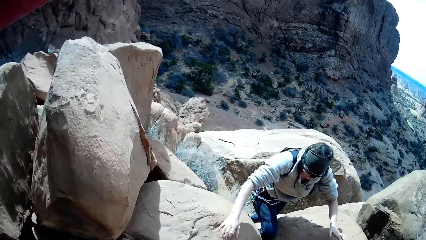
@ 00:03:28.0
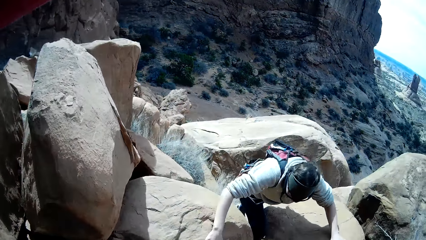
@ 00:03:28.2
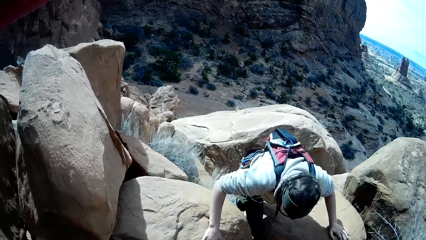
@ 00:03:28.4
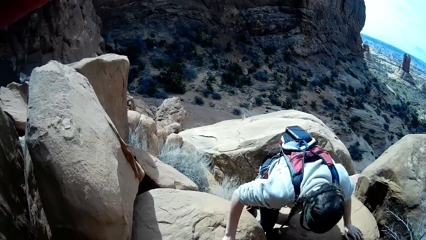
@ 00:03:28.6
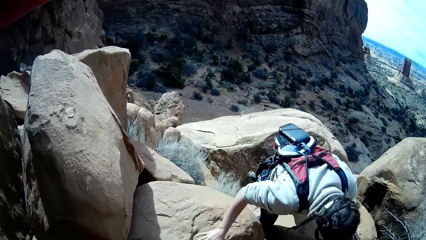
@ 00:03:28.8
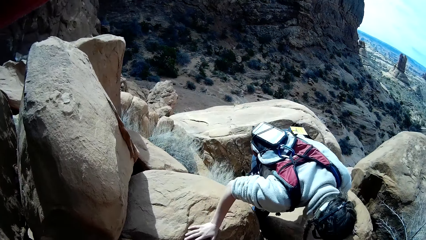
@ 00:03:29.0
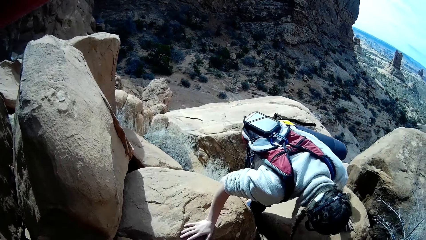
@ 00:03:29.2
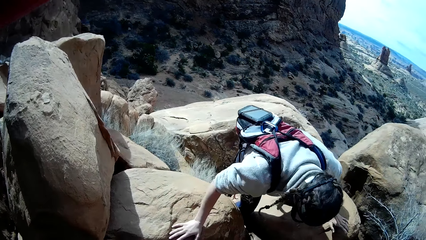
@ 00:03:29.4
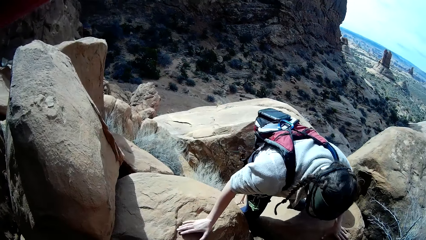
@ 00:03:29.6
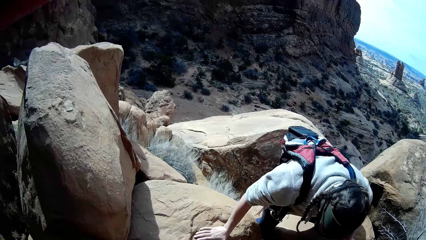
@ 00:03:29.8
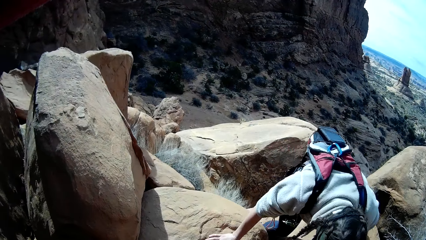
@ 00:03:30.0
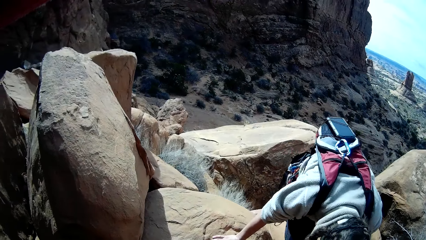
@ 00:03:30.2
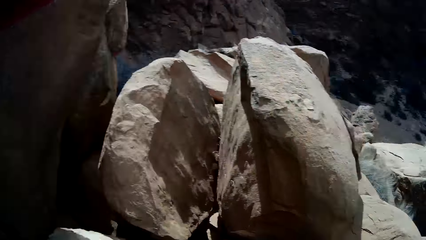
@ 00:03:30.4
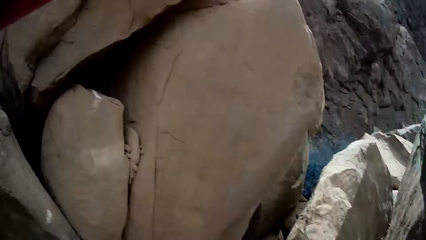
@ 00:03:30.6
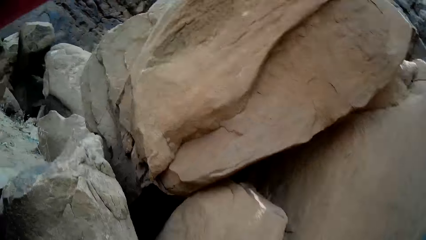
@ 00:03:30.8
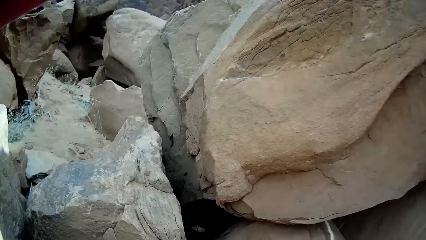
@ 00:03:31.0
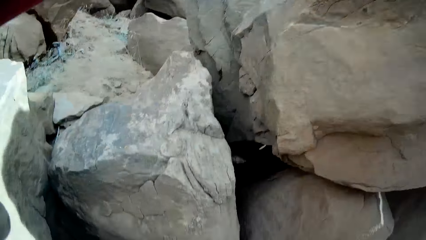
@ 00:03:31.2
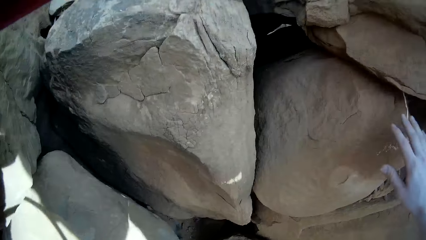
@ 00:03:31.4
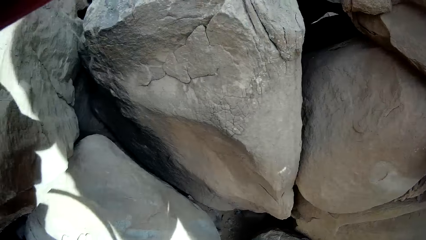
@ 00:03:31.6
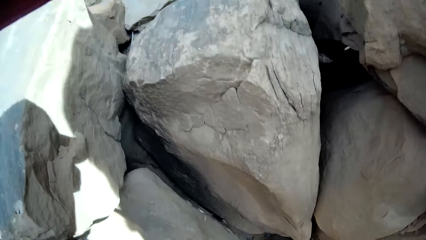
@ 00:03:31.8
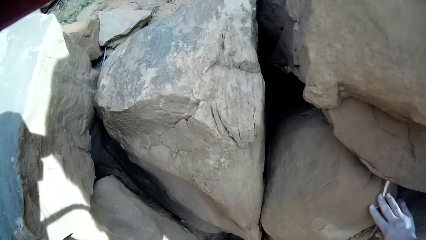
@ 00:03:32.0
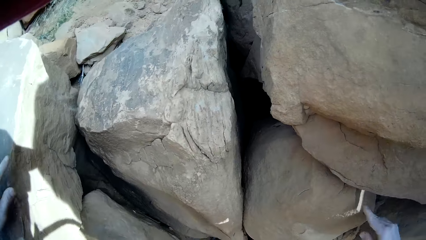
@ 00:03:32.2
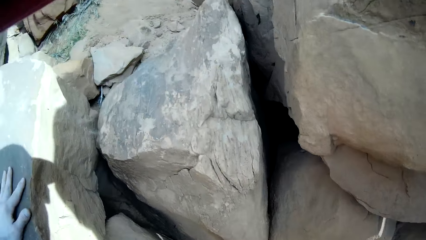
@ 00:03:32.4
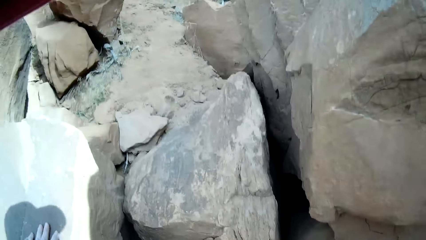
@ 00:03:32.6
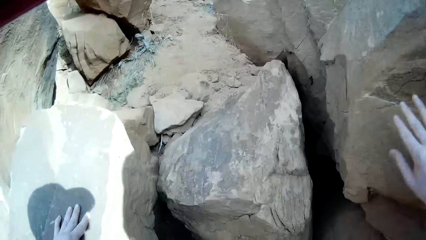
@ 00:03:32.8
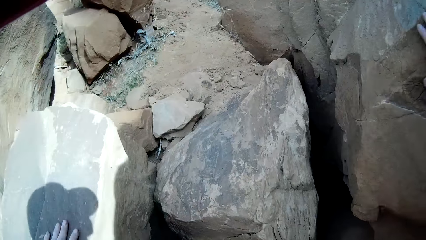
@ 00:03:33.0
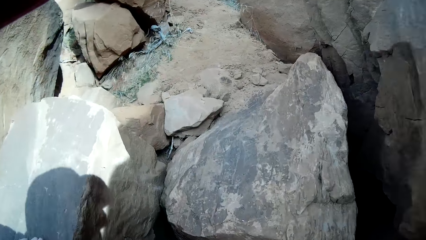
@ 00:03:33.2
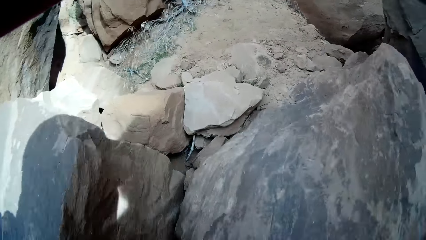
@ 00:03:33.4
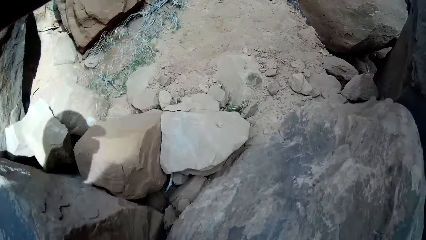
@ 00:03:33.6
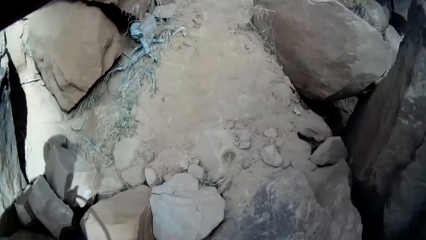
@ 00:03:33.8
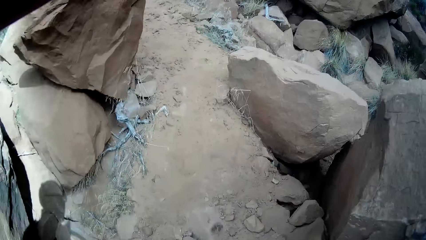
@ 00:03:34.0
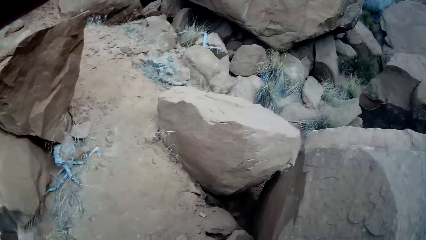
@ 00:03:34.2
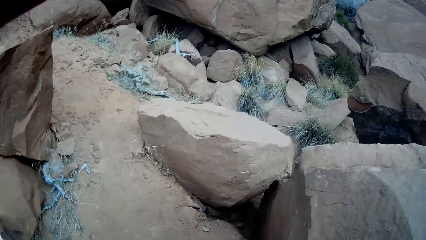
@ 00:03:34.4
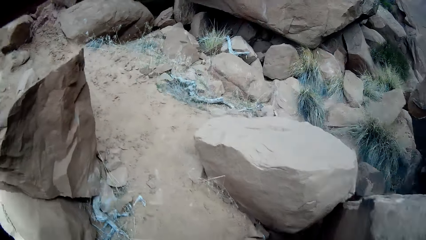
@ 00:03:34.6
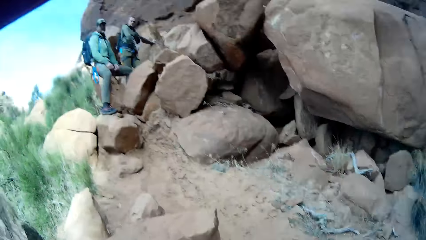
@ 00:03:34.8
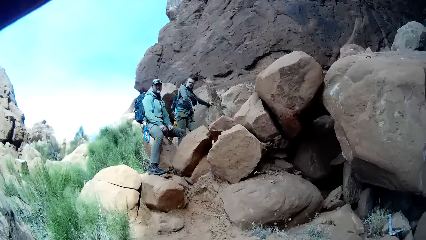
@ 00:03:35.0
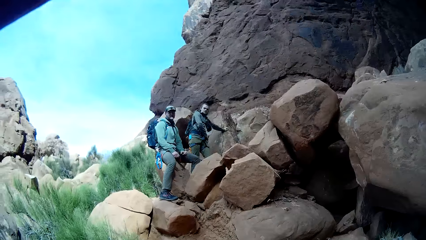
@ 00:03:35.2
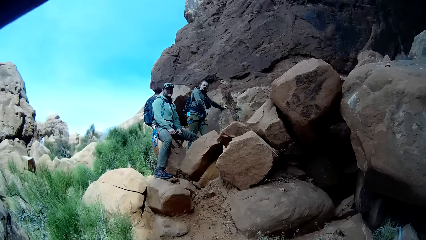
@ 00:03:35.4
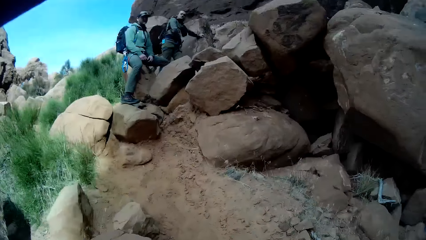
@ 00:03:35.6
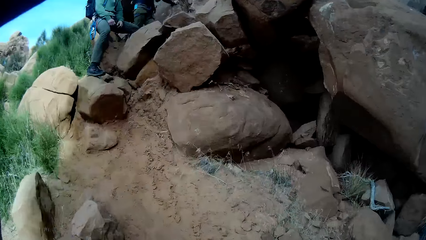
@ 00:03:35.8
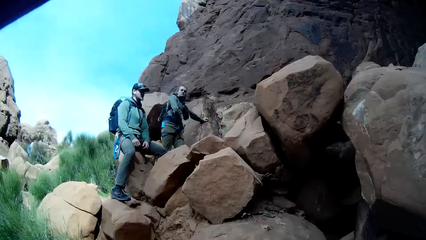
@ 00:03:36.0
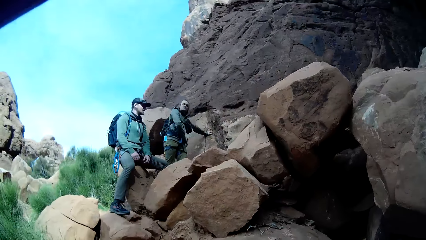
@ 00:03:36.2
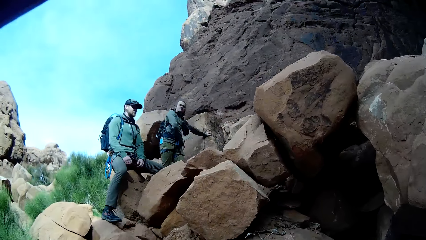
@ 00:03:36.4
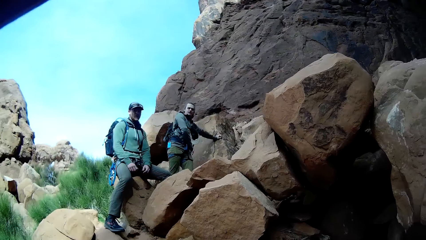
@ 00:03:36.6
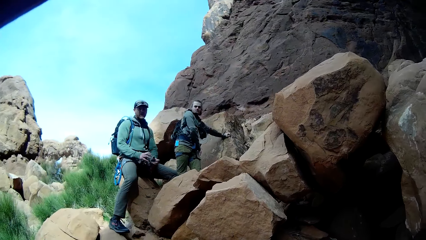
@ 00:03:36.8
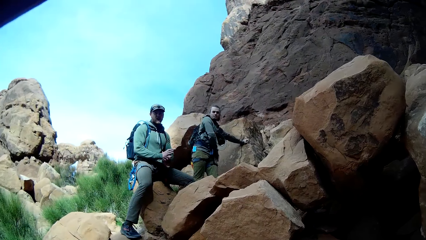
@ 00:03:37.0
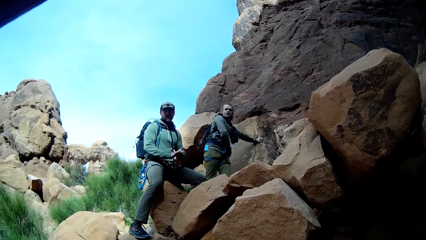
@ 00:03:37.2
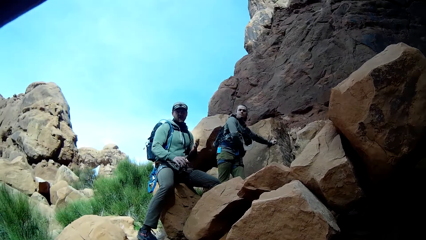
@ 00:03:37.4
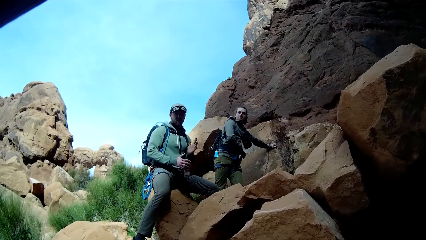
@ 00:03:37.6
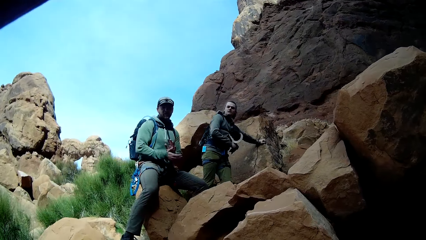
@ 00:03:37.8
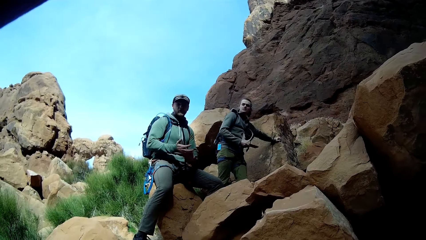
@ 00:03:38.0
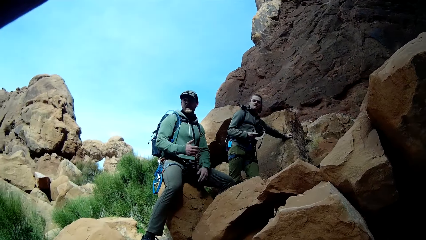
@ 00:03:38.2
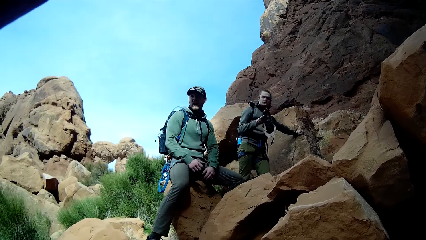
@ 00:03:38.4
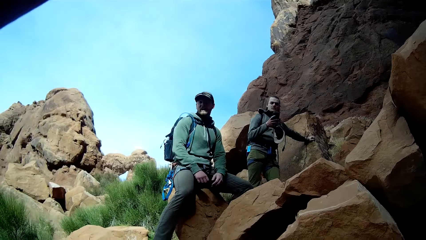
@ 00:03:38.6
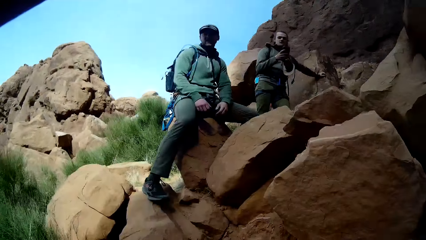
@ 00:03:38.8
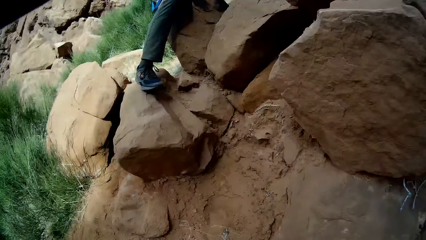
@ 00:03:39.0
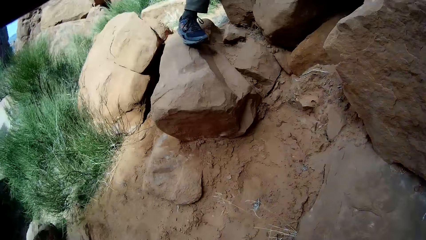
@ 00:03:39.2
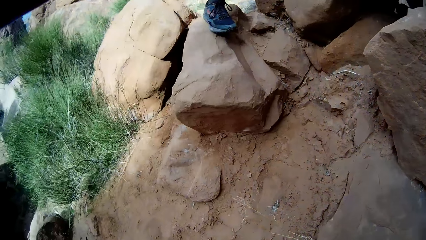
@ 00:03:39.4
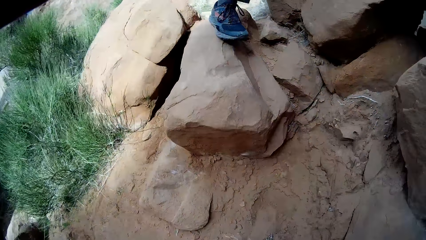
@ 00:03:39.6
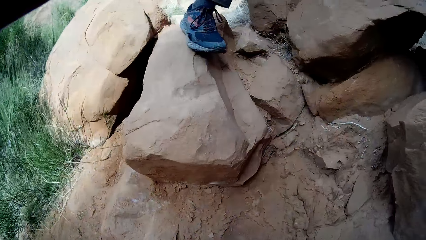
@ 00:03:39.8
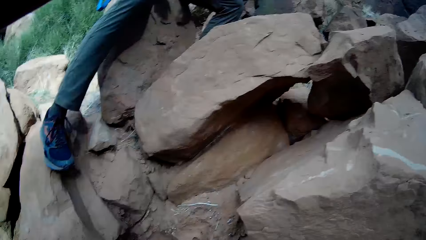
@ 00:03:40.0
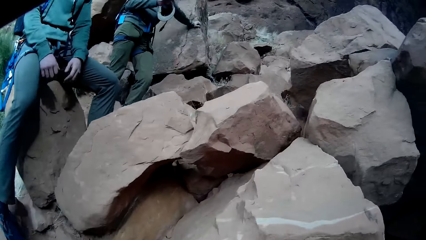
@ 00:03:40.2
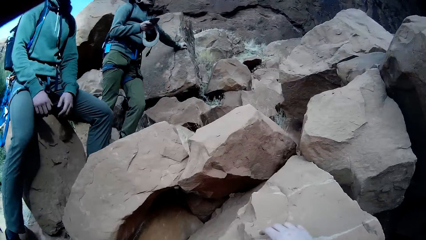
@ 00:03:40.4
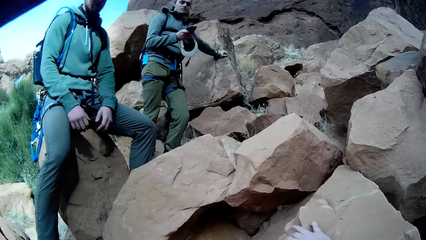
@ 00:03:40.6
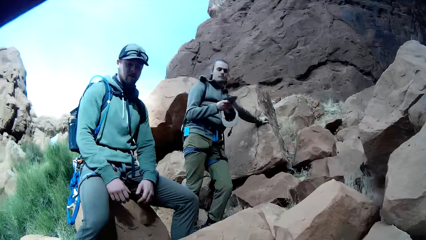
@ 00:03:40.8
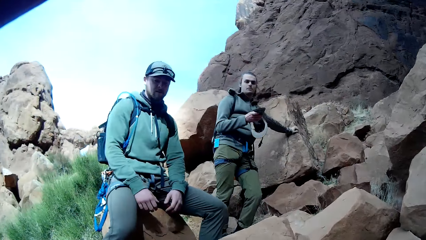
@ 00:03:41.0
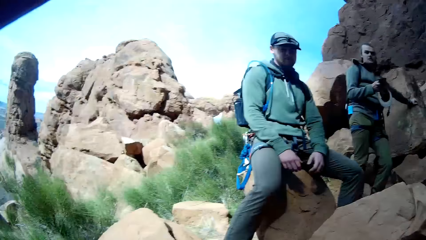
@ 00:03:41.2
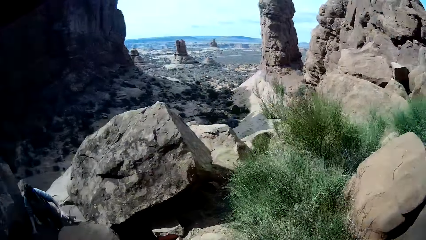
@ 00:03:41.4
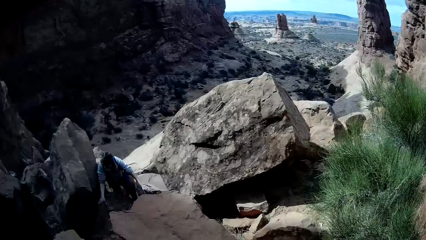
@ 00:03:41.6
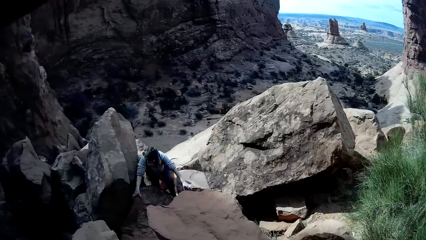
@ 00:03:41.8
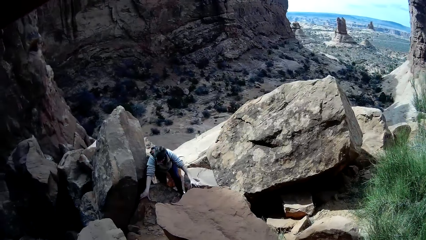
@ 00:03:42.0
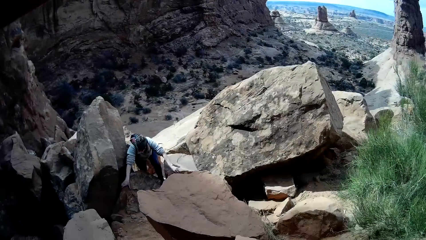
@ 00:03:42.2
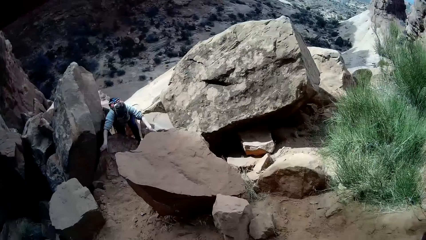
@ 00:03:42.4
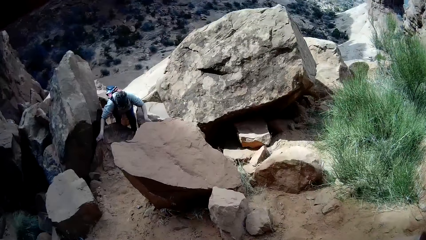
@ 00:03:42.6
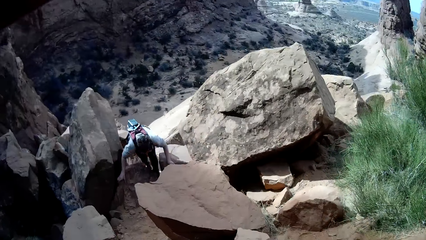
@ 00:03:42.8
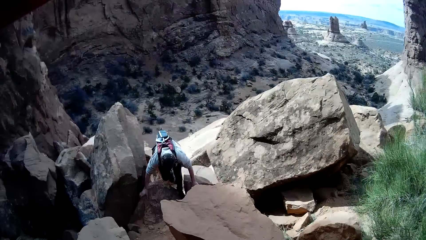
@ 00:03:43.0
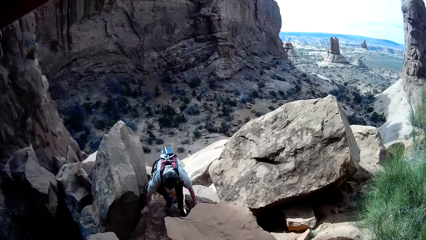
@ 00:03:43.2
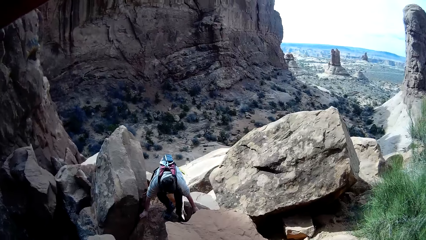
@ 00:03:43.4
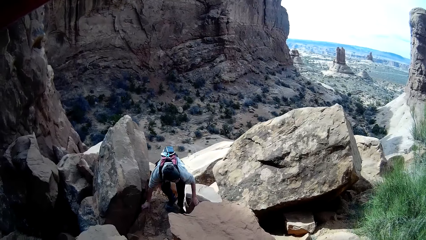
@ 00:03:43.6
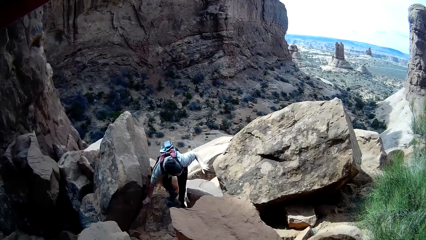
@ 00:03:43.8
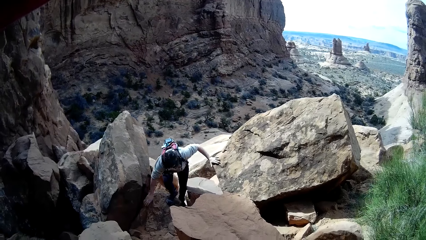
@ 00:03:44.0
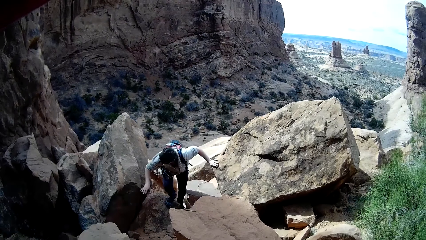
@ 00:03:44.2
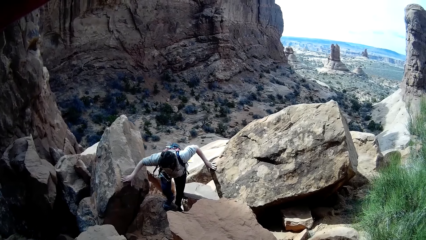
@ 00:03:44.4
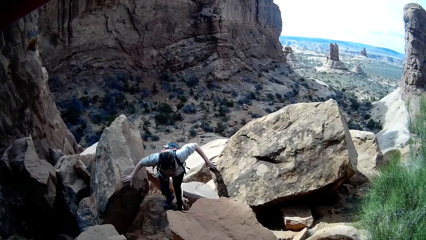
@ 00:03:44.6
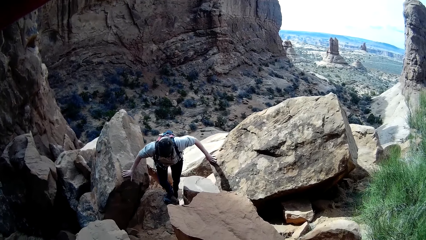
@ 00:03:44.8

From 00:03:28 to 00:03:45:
A person climbs the rocky mountain. The camera wearer looks around the rocky mountain and climbs on the rocky mountain. Another person rubs both hands together. A lady removes her smartphone out of the pocket with her right hand. The camera wearer looks around the rocky mountain. The second person looks down the mountain. The lady holds the smartphone. The first person climbs the rocky mountain.
